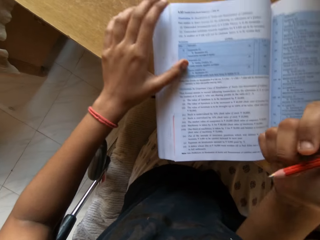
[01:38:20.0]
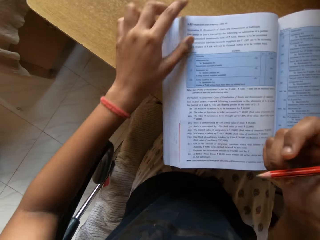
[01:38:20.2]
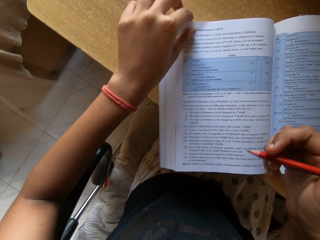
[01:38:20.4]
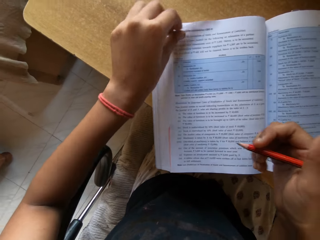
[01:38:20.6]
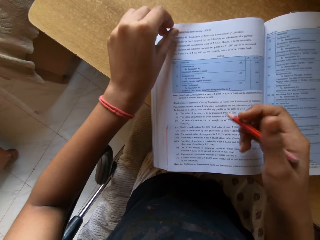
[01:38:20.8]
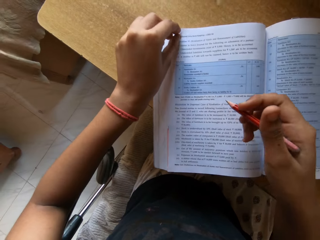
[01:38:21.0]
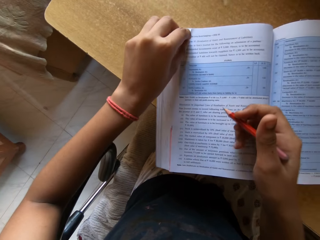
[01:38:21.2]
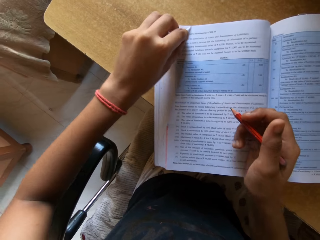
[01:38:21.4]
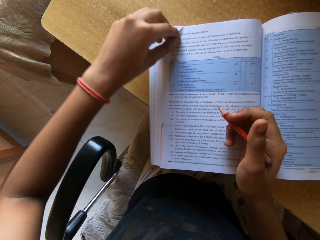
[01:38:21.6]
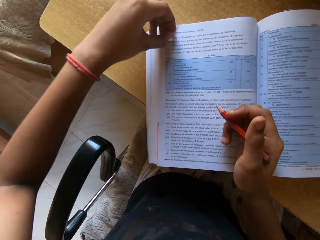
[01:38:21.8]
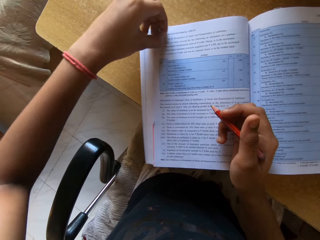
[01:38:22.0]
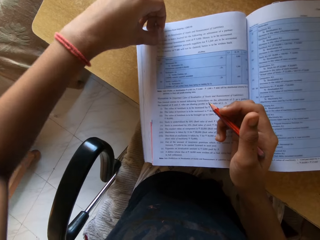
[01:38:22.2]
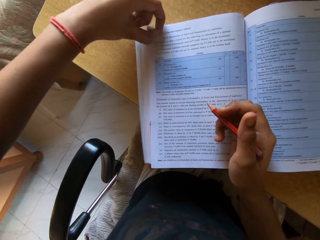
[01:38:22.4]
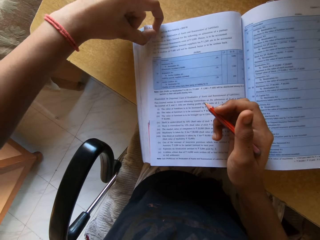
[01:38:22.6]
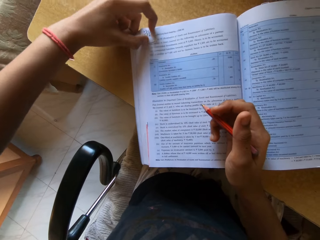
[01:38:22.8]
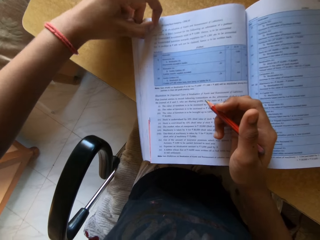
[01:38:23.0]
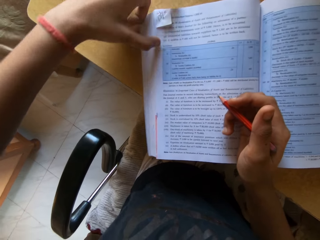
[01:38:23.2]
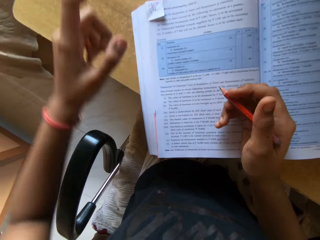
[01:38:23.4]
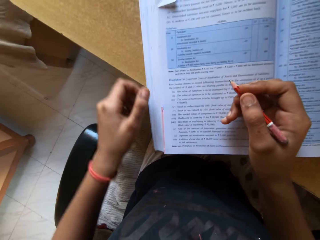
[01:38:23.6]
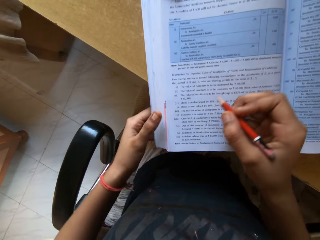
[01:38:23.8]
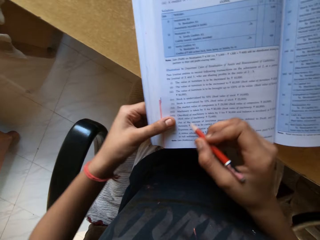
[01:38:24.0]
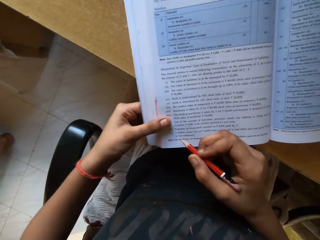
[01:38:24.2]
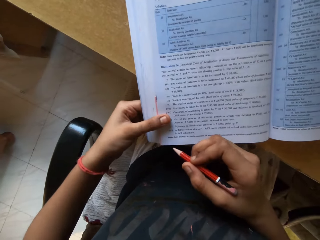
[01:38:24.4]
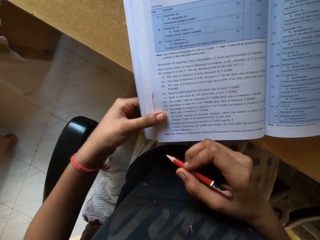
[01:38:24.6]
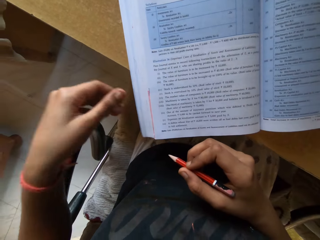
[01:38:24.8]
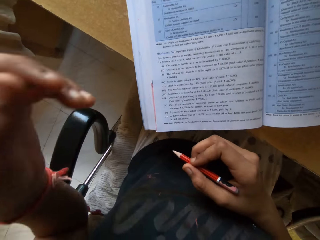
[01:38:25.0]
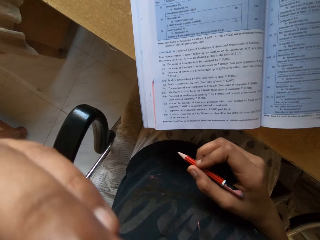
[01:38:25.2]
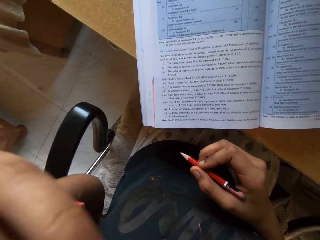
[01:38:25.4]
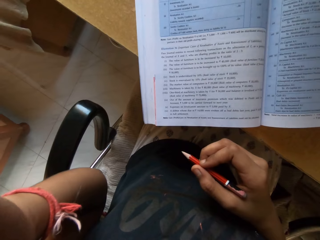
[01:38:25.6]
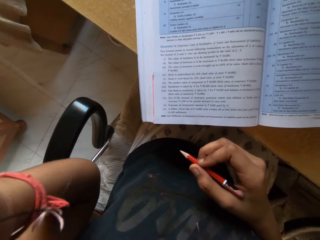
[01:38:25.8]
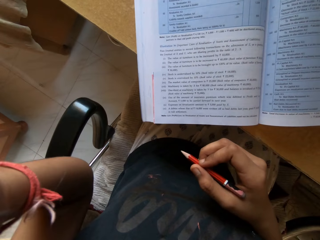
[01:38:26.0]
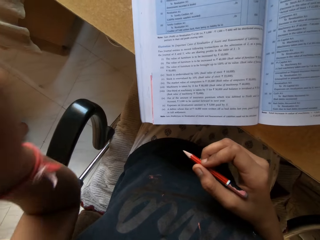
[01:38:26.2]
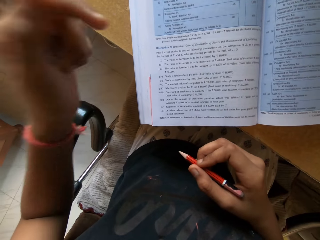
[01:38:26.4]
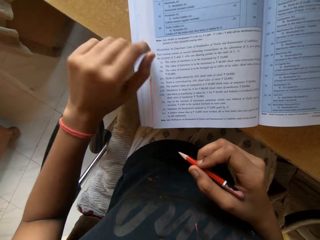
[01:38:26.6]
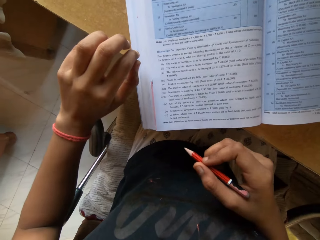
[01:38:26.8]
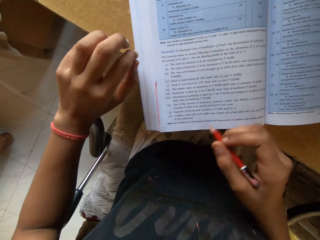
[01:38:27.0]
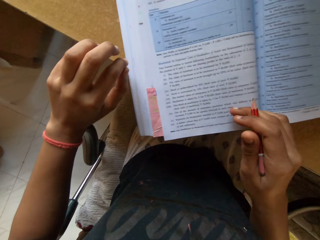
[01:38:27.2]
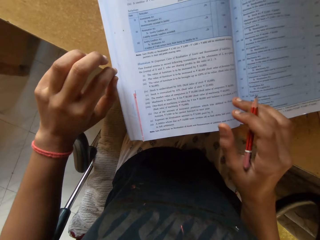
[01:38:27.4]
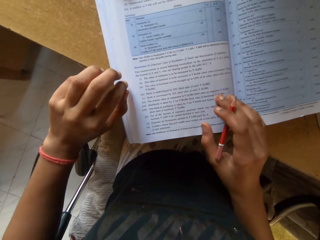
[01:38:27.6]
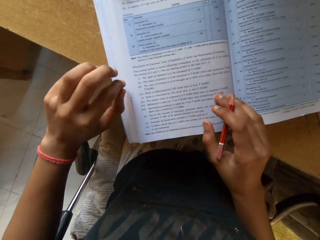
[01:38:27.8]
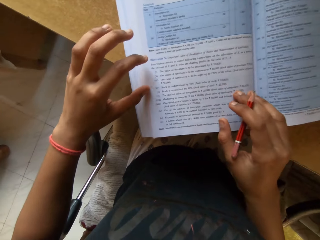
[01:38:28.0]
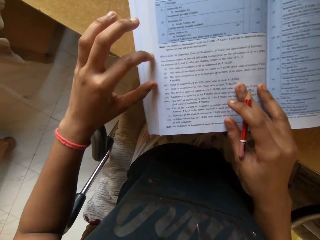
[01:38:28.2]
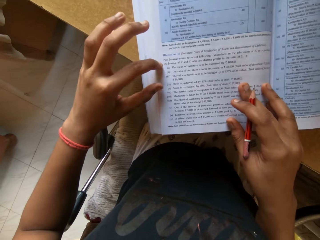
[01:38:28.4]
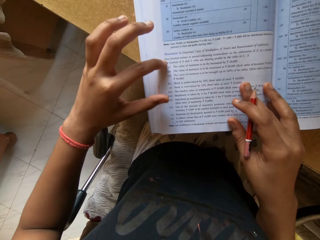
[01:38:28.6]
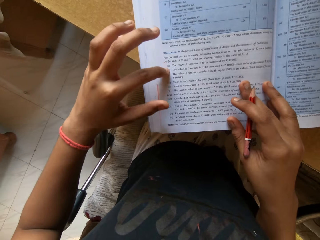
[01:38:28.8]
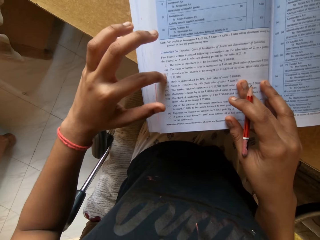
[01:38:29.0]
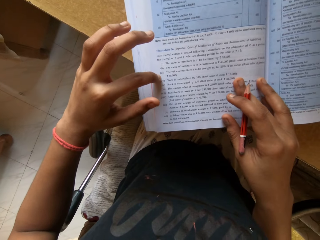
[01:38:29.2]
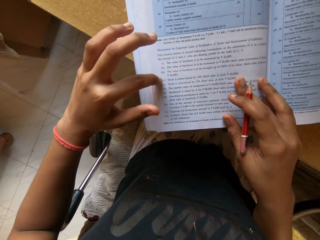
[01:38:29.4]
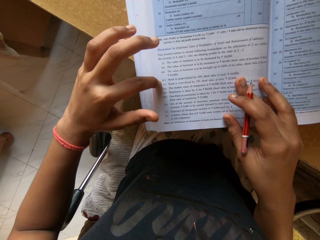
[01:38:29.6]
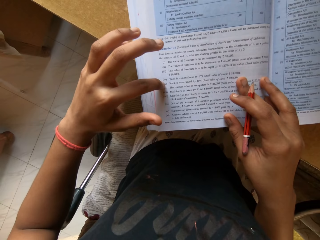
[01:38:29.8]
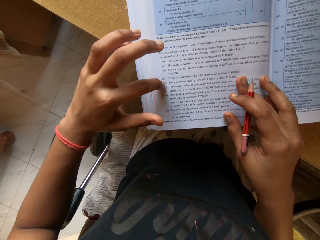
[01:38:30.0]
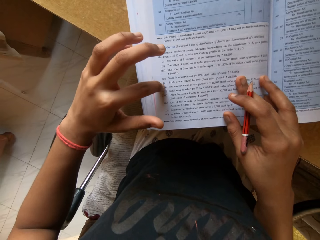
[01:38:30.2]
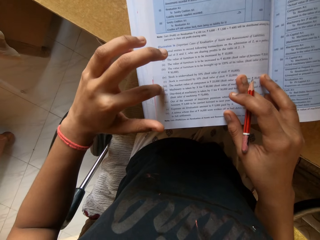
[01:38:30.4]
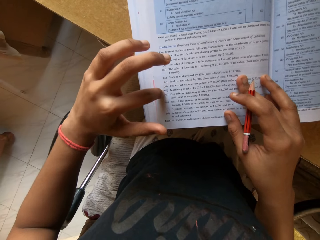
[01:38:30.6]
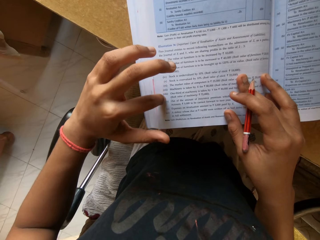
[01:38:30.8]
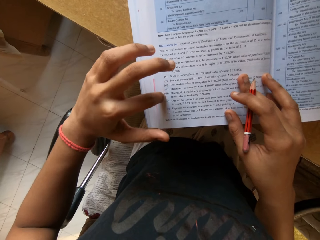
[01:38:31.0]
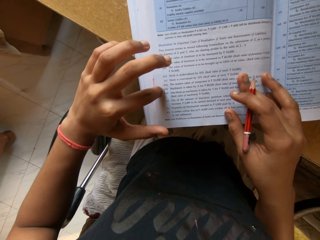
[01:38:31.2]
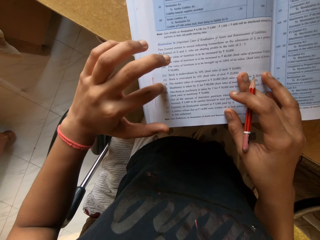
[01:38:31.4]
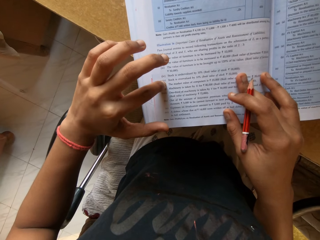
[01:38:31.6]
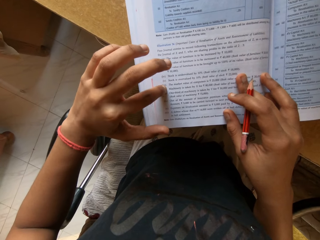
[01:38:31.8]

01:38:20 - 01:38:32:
The camera wearer folds the corner of the page. They place the right hand on the book. They hold the book with the left hand. They touch the face with the hand. They raise the left hand. They touch the book with the fingers.

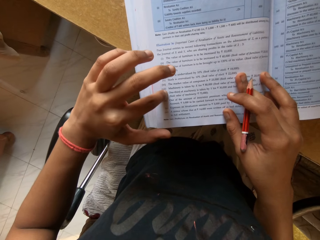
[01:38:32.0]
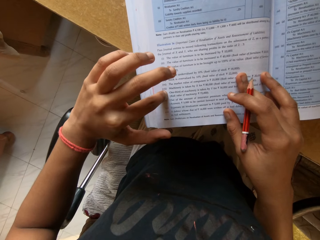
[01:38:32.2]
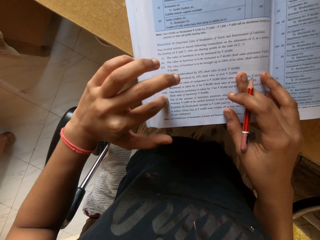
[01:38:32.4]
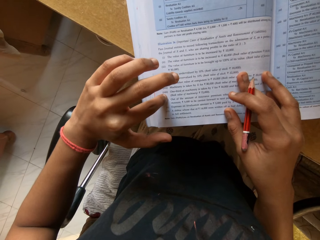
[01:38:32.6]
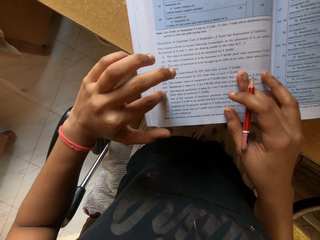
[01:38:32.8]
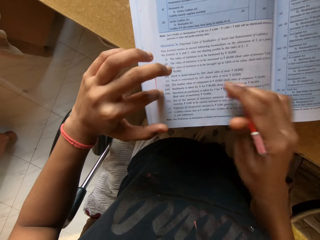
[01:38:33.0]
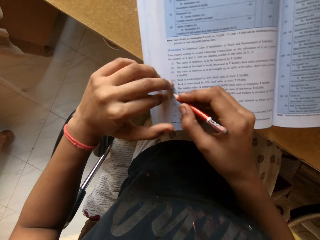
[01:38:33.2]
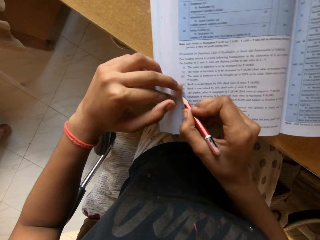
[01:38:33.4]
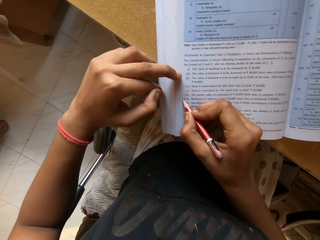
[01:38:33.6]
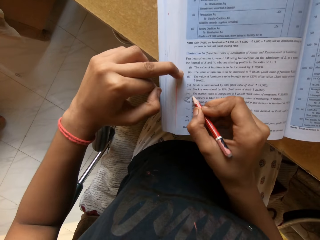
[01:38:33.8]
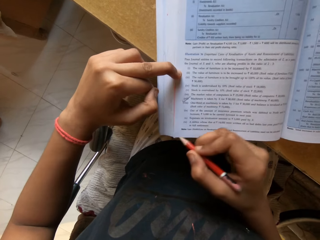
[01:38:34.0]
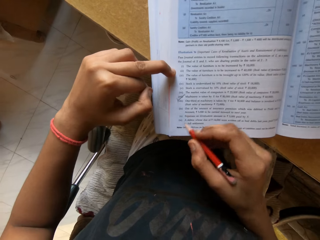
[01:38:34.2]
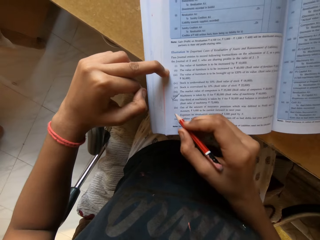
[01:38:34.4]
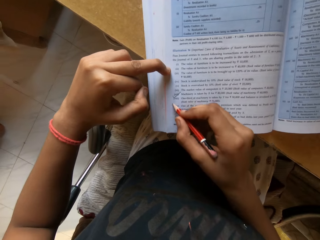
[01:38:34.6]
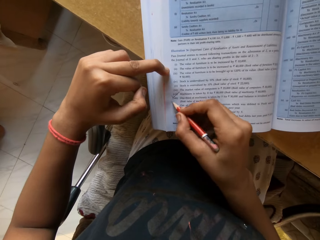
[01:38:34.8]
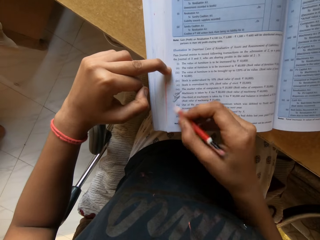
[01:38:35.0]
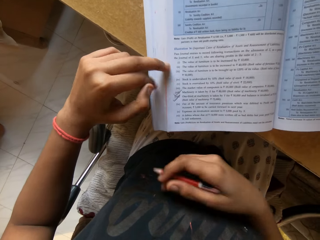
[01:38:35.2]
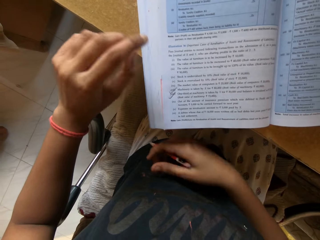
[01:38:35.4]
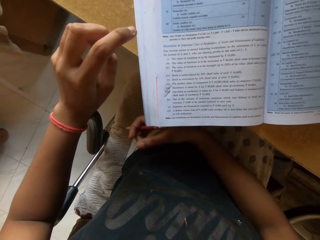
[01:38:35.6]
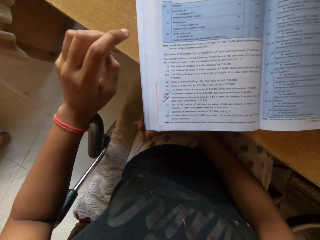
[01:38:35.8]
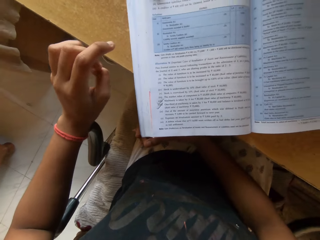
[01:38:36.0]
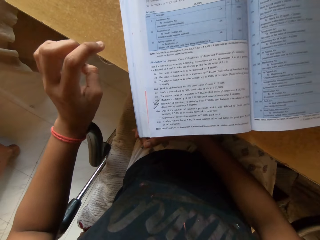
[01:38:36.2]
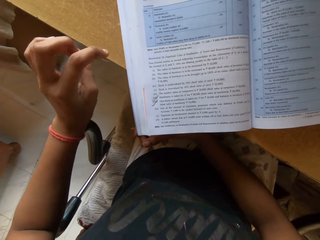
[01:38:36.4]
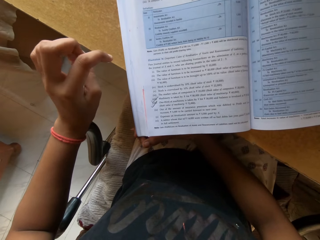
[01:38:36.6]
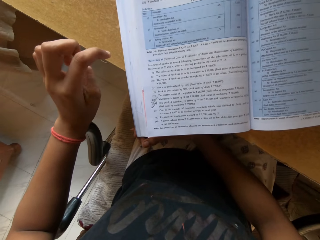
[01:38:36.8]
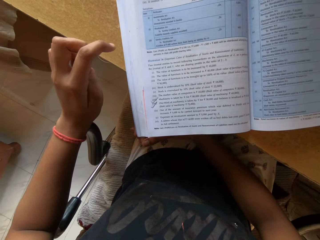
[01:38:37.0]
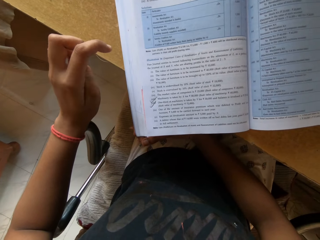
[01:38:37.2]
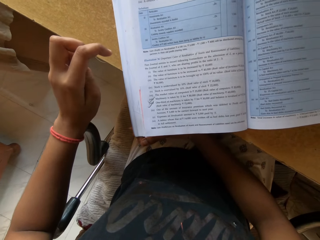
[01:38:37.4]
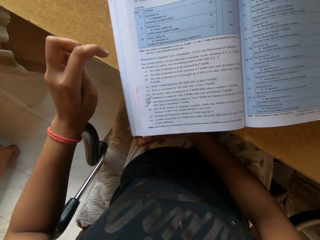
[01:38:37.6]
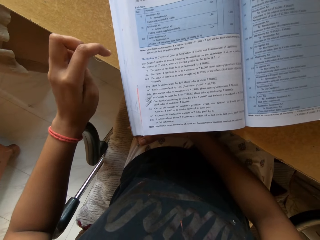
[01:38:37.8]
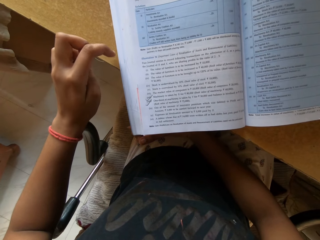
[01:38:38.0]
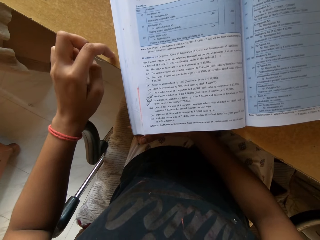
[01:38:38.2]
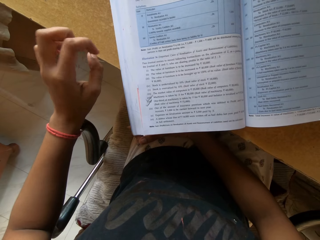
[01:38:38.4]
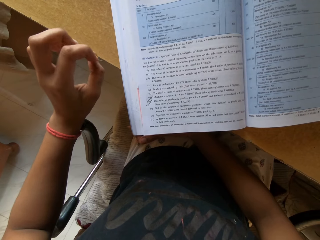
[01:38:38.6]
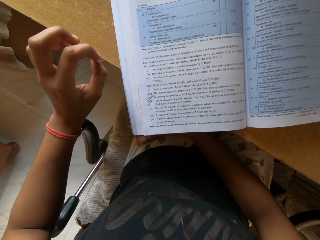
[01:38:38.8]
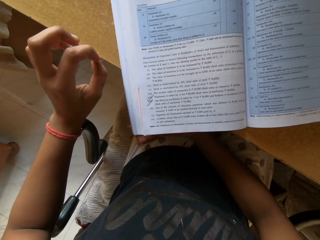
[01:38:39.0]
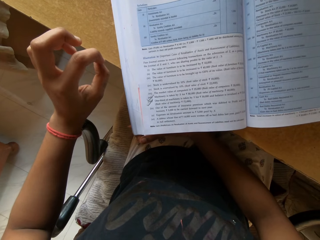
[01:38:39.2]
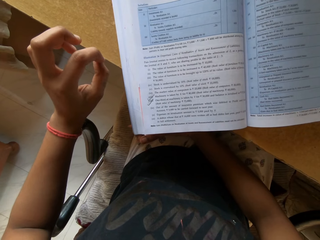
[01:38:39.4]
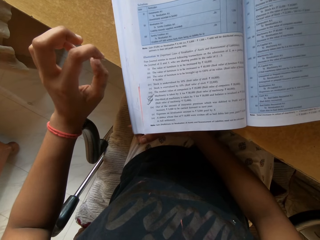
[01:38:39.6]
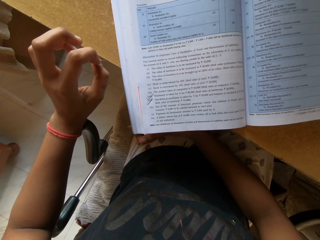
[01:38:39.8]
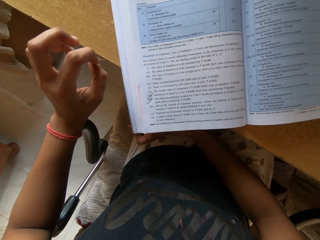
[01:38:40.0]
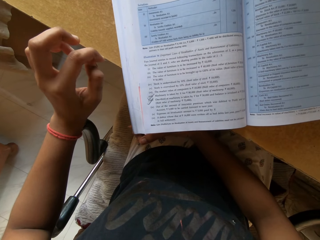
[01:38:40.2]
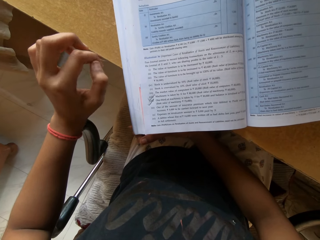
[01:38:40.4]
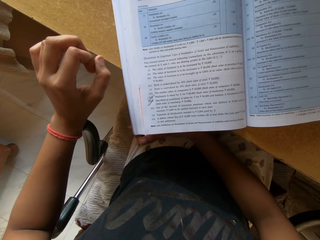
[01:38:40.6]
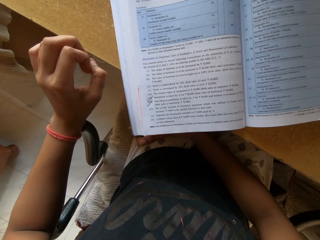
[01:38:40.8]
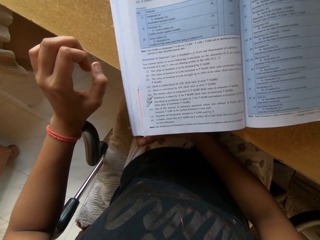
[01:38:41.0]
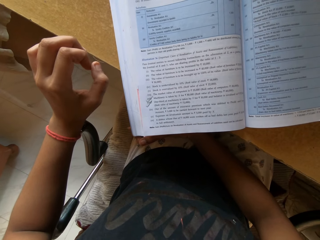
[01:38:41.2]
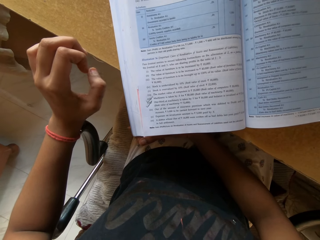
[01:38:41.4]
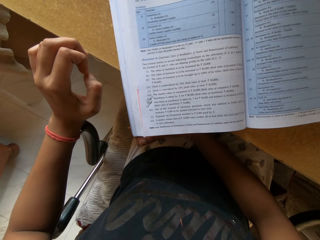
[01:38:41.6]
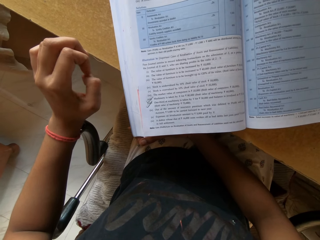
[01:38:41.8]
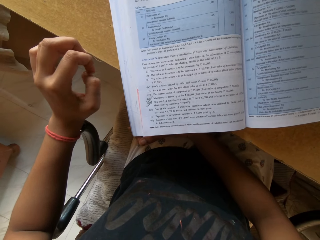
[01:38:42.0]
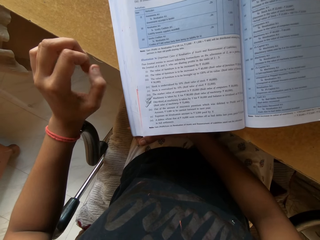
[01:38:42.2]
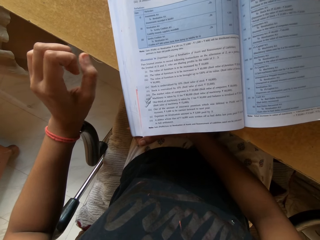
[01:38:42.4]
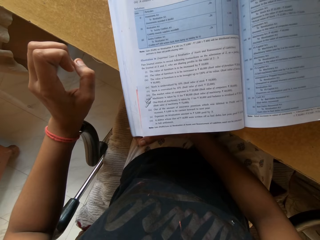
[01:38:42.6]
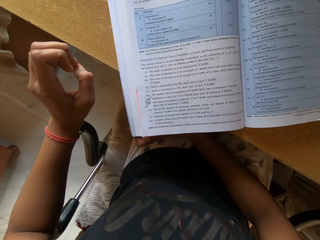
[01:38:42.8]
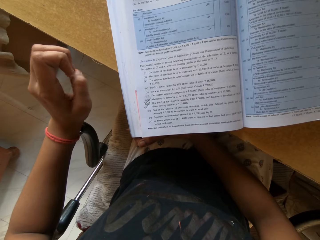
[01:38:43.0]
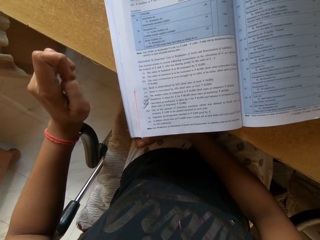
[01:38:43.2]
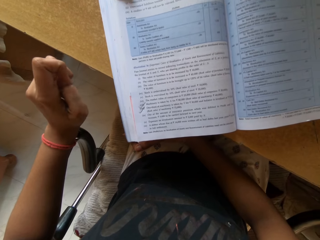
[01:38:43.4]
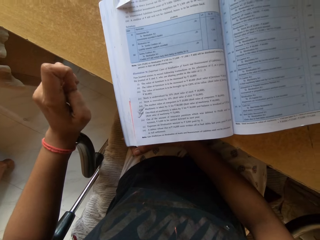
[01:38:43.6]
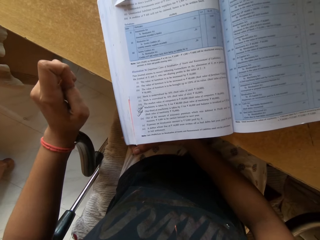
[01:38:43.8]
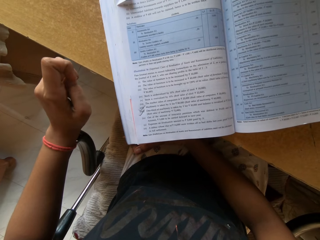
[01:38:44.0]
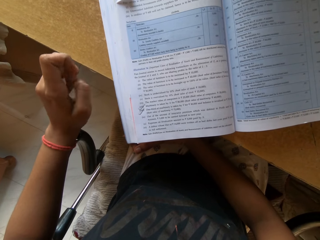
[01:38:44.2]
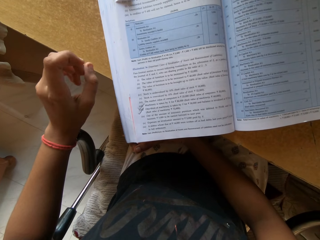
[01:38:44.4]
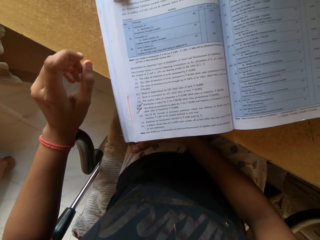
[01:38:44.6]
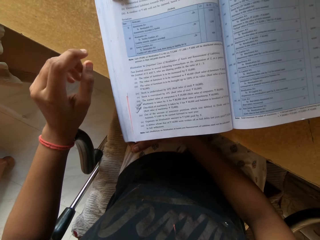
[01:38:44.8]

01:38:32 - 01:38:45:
The camera wearer ticks the book with a pencil. They place a hand on the lap. They look at the book. They move the fingers.
